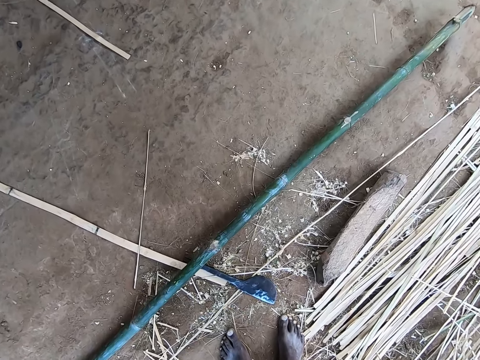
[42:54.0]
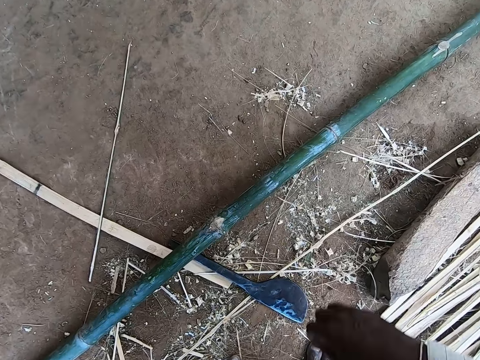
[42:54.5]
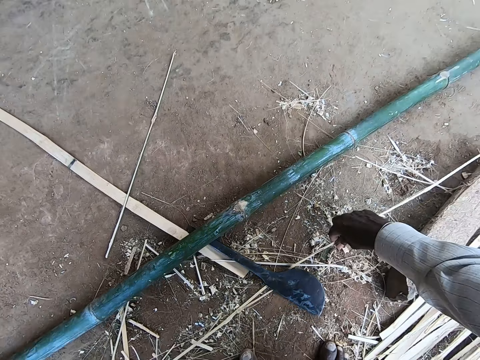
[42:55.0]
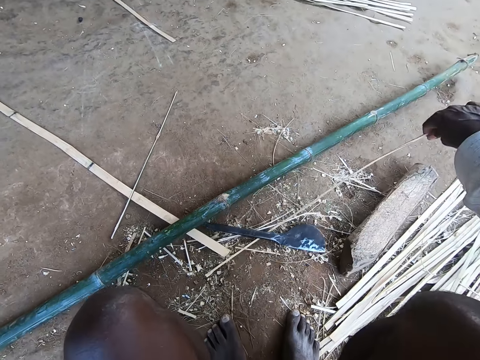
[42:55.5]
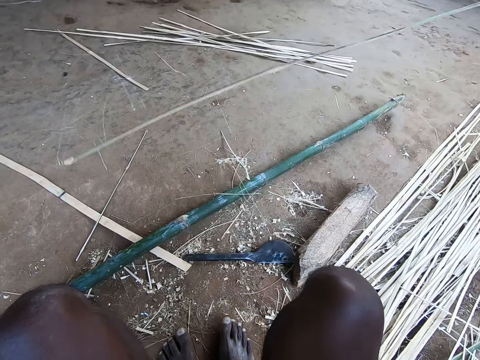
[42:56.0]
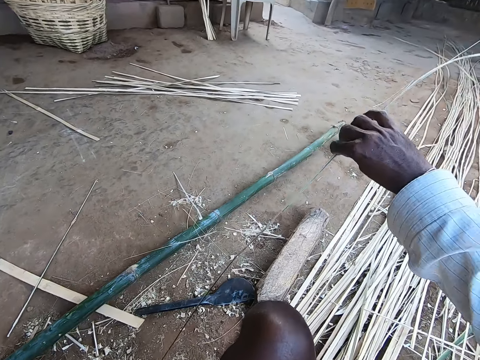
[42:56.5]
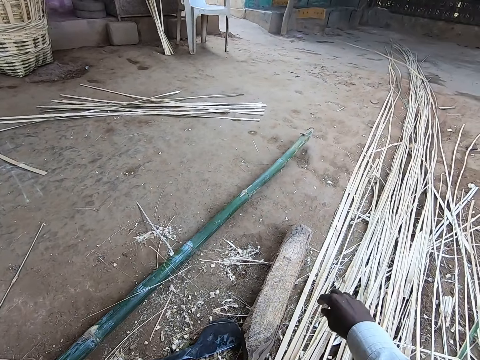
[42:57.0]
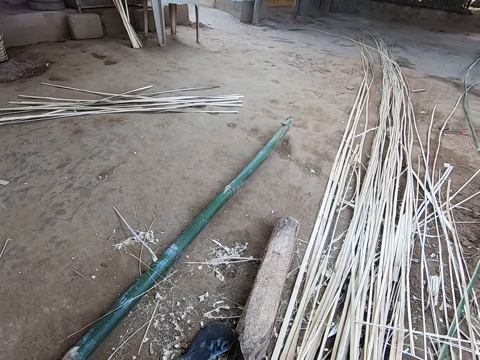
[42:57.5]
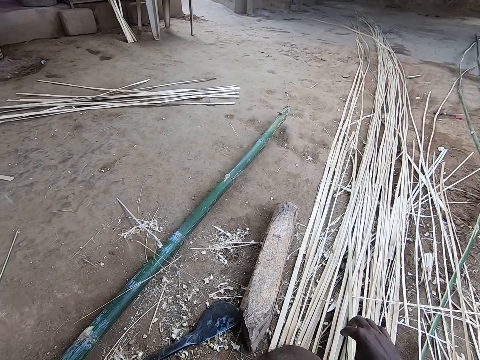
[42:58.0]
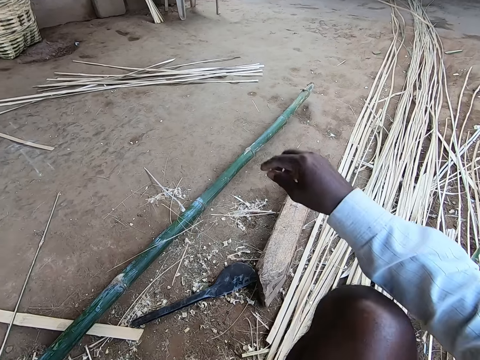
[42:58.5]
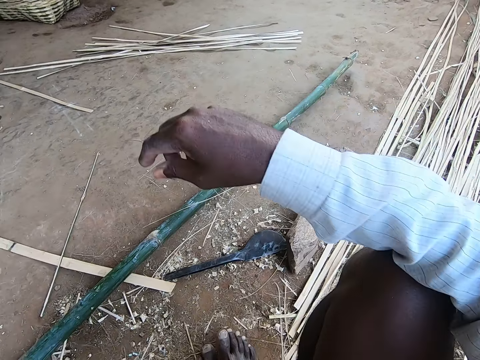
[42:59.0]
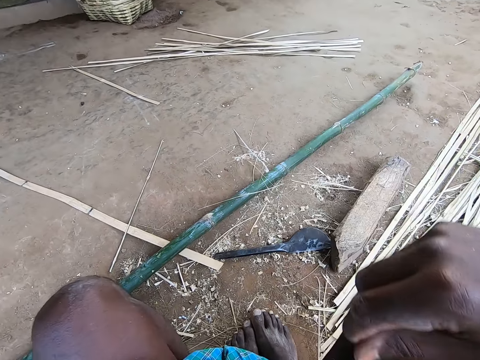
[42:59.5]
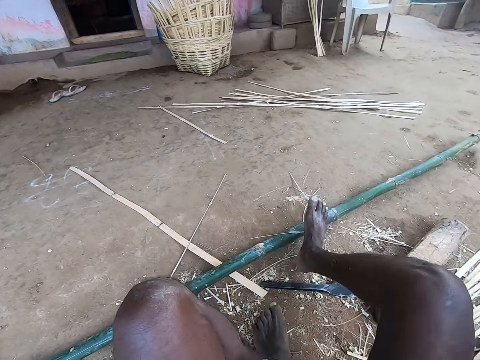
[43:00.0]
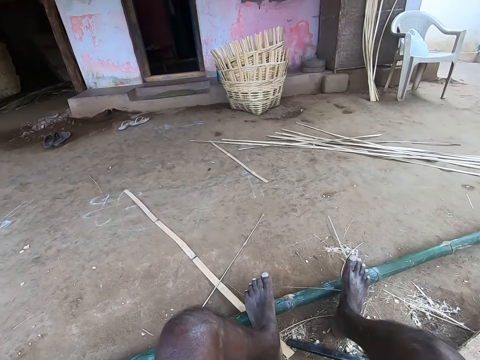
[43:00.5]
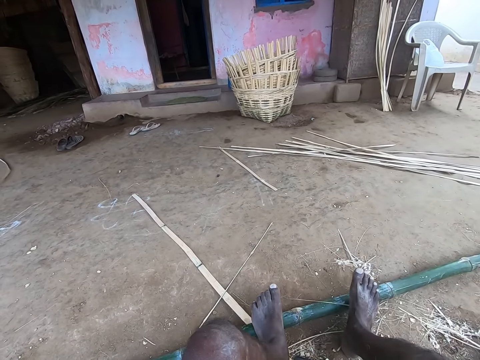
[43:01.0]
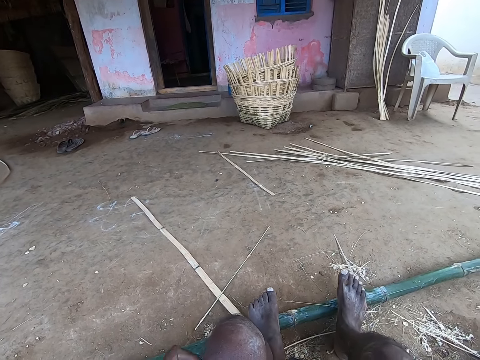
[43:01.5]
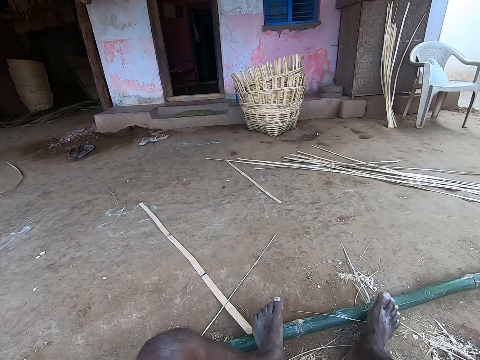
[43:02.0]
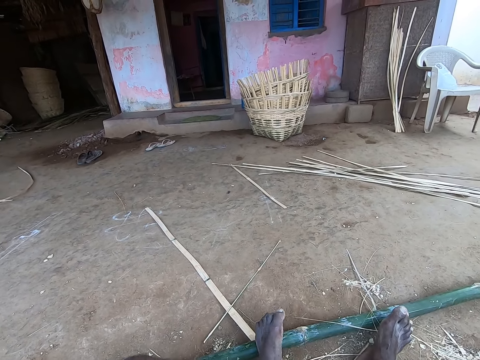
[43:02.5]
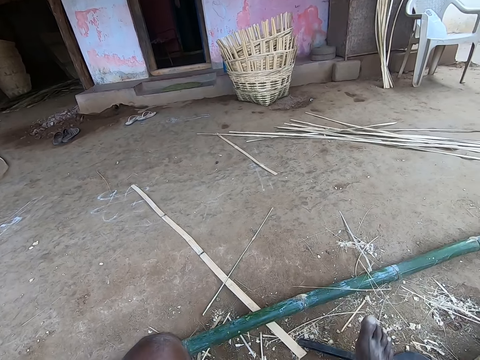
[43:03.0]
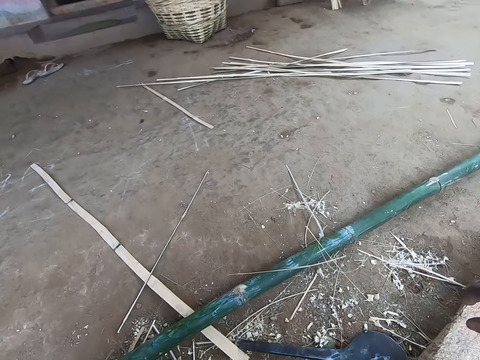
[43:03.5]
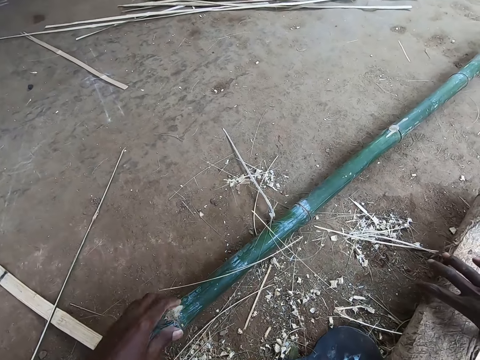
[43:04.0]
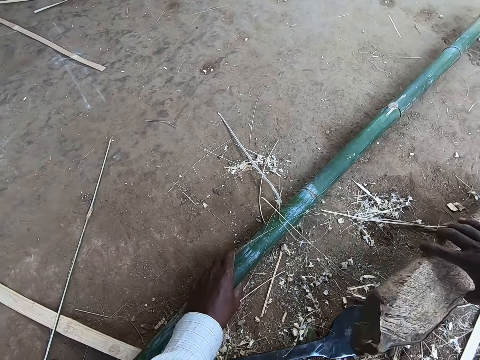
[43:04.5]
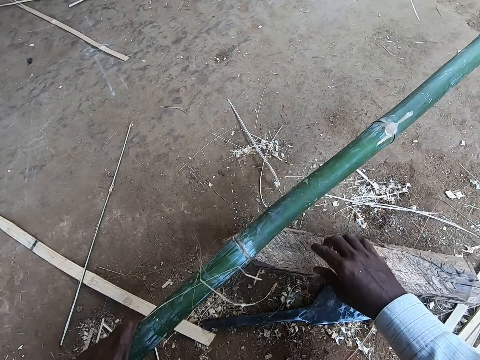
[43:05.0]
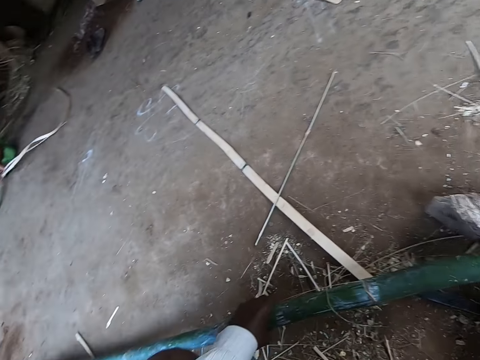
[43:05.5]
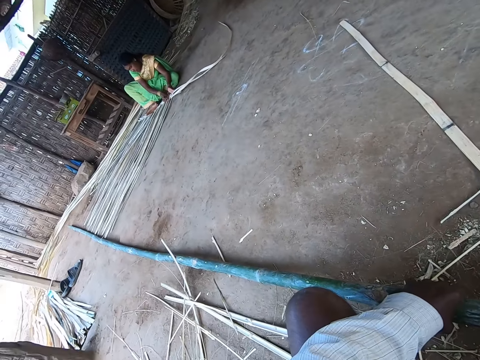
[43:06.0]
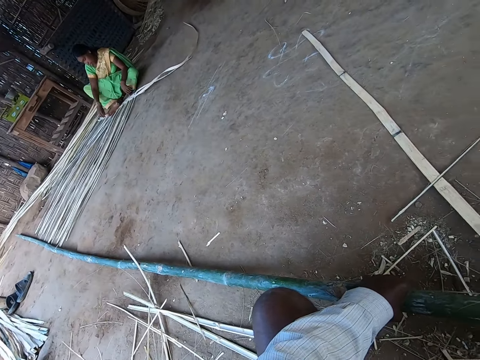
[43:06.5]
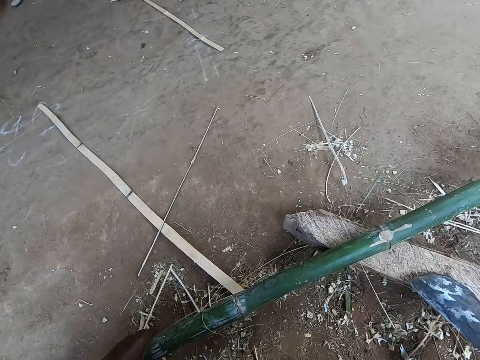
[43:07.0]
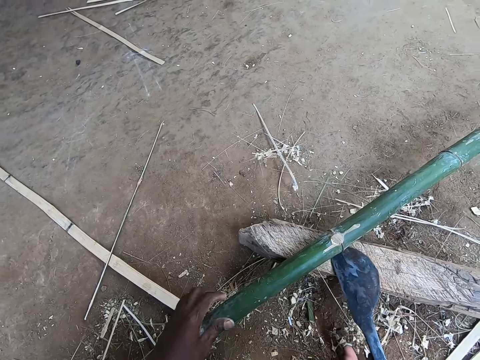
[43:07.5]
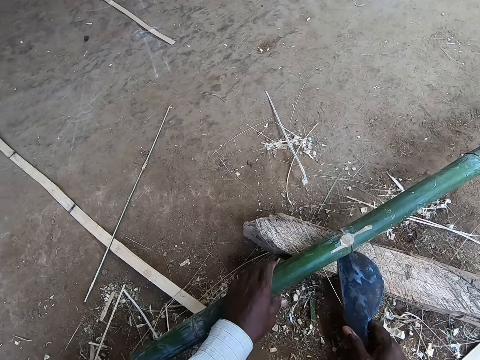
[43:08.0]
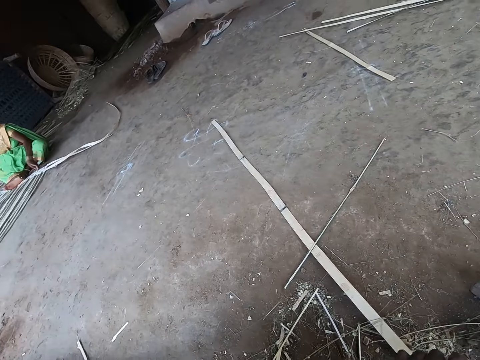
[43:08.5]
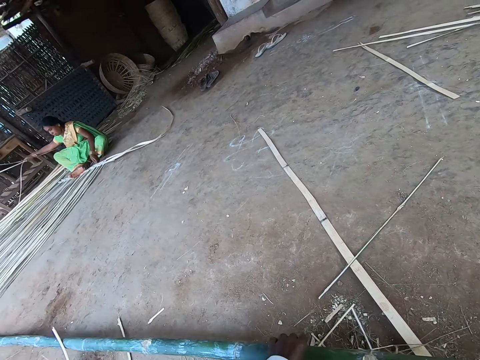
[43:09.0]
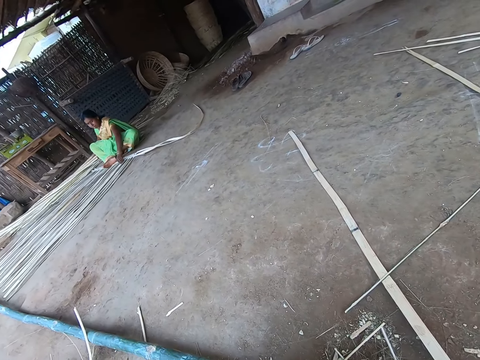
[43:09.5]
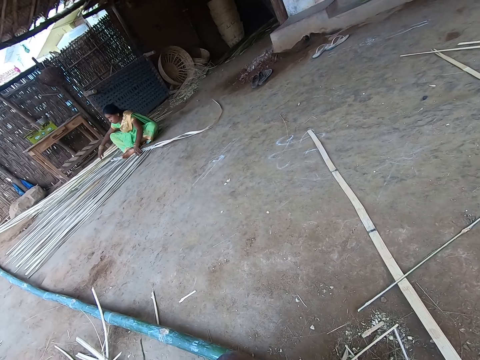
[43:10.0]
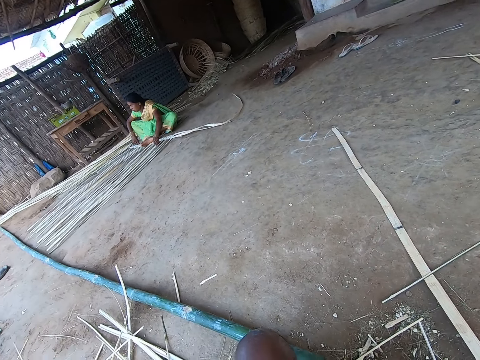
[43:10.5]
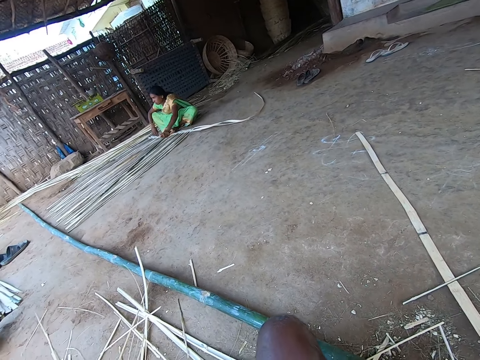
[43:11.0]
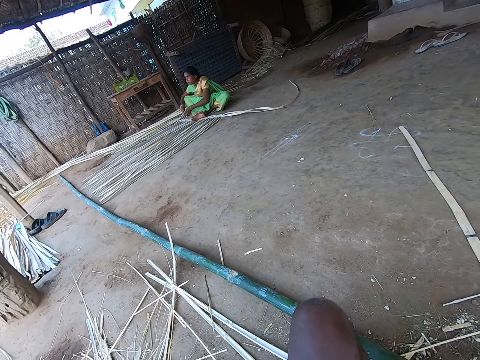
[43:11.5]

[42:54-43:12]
The camera wearer sits on the ground. He picks a bamboo strip from the ground with his right hand. He throws the stick on other sticks. He drops the bamboo strip on the ground with his right hand. He adjusts the sitting position. He steps on the bamboo stick with both legs. He takes his legs off the bamboo stick. He moves a piece of wood on the ground with his right hand. He lifts the bamboo stick from the ground with his left hand. He puts the wood below the bamboo stick. He drops the bamboo stick on the piece of wood with his left hand. A woman weaves the charpoy with both hands. The camera wearer looks around. The woman interacts with a man. The camera wearer moves the rapping iron on the piece of wood with his right hand. He holds the bamboo stick with his left hand. He holds the rapping iron with his right hand. He looks around. He moves the bamboo stick on the piece of wood with his left hand. The woman drops some bamboo strips on the ground with her right hand. The woman picks a bamboo strip from the ground with her left hand.

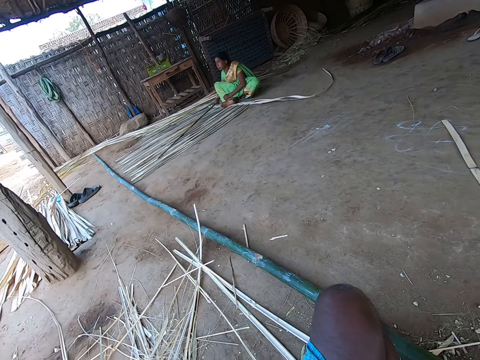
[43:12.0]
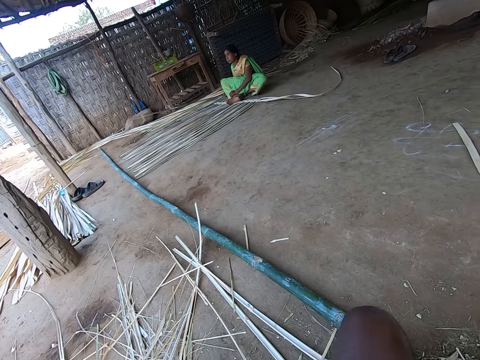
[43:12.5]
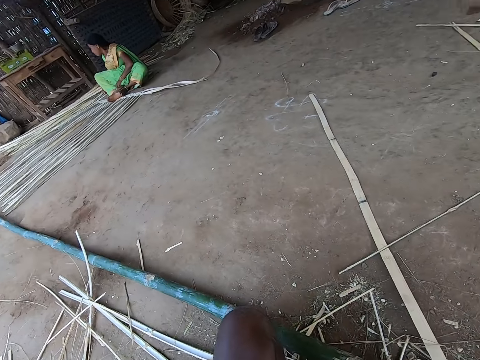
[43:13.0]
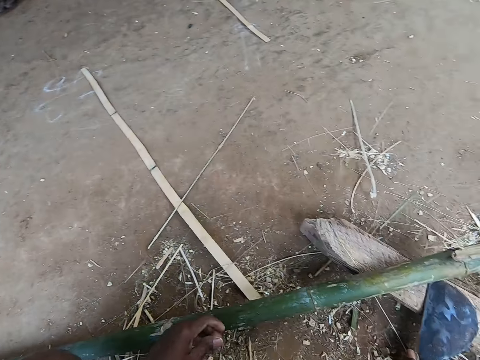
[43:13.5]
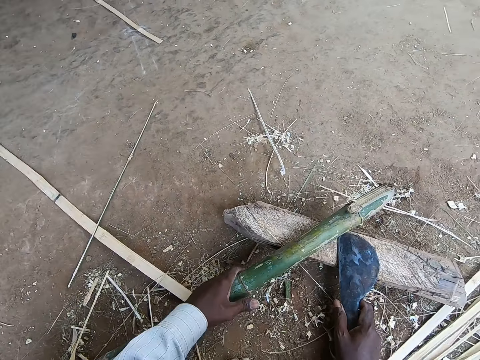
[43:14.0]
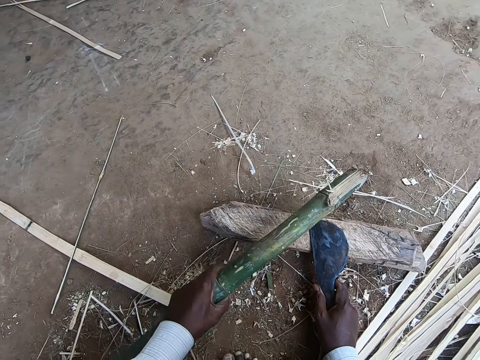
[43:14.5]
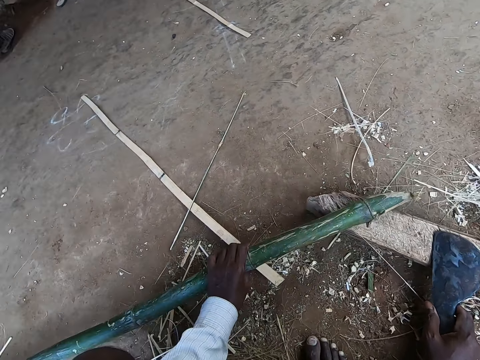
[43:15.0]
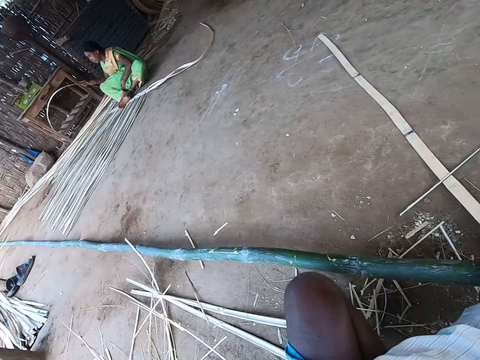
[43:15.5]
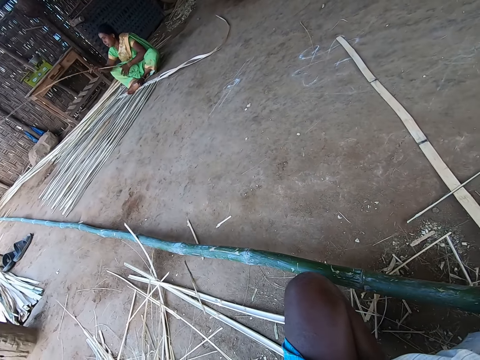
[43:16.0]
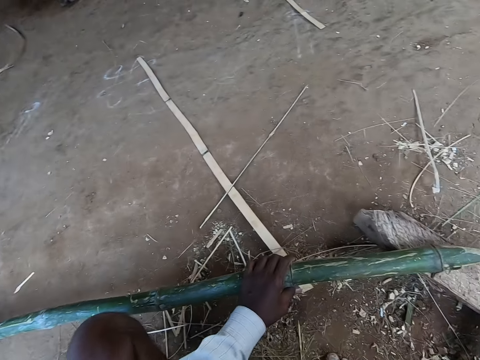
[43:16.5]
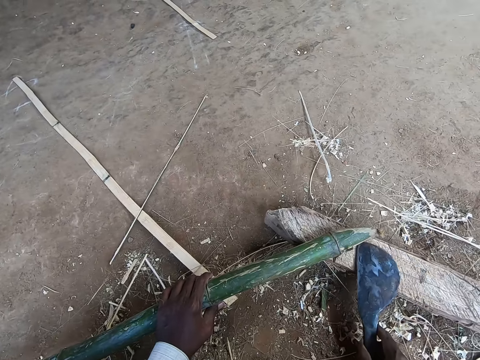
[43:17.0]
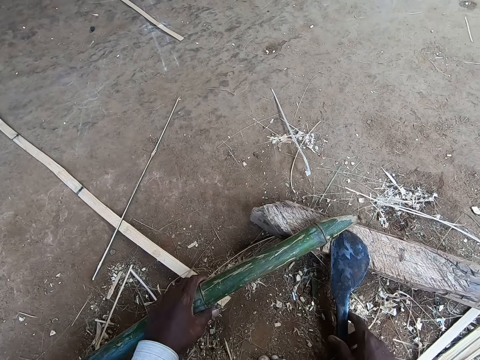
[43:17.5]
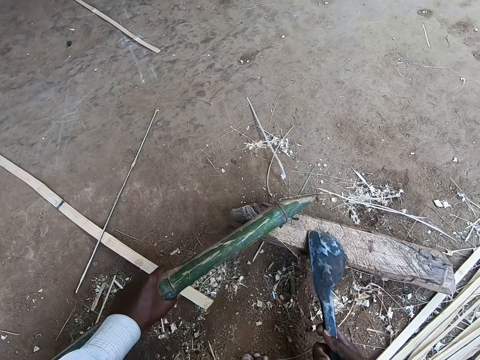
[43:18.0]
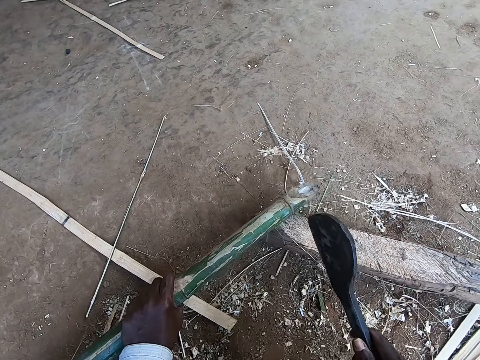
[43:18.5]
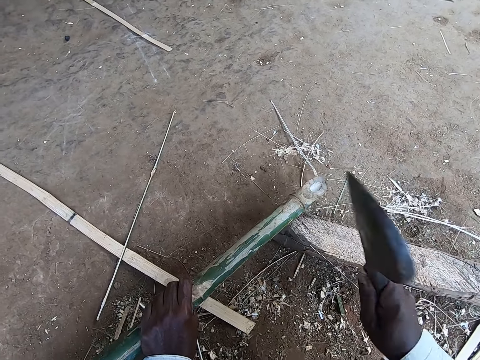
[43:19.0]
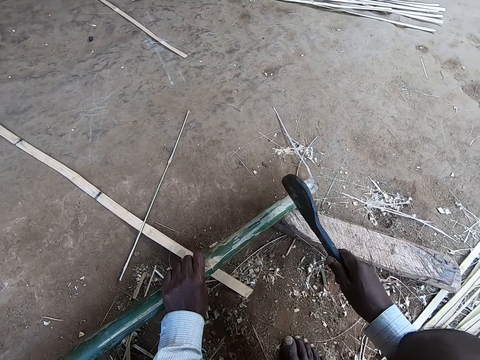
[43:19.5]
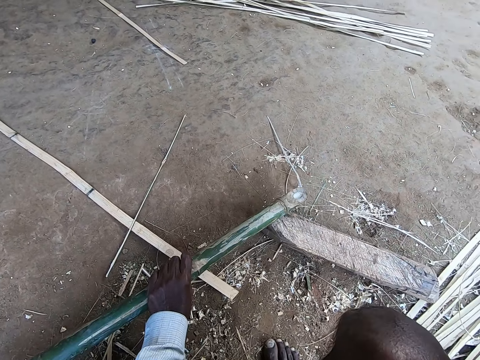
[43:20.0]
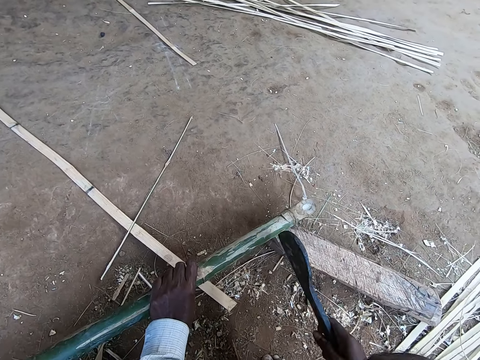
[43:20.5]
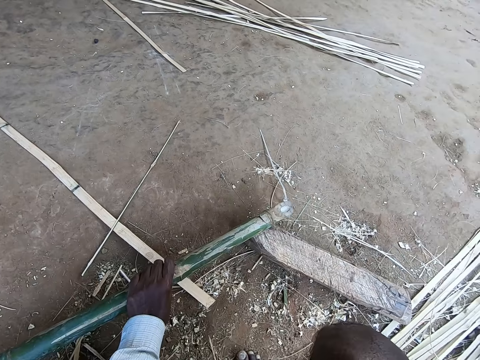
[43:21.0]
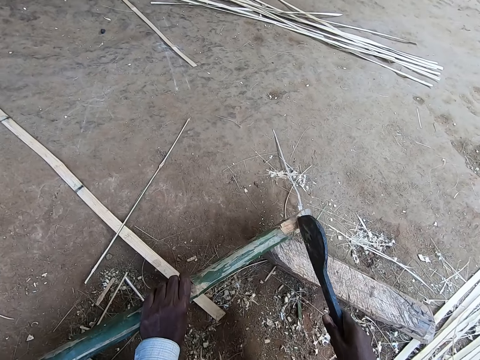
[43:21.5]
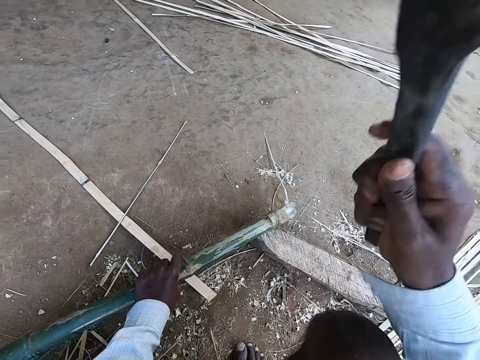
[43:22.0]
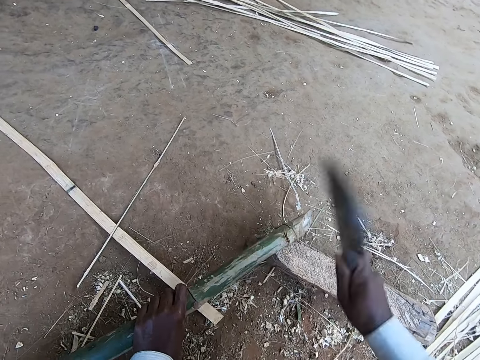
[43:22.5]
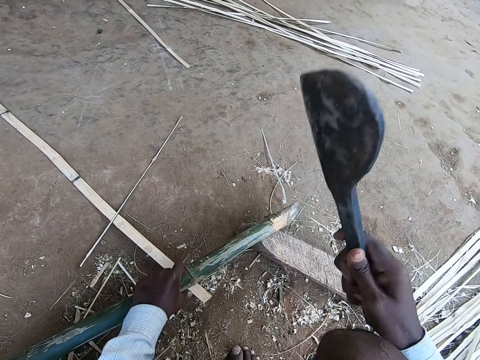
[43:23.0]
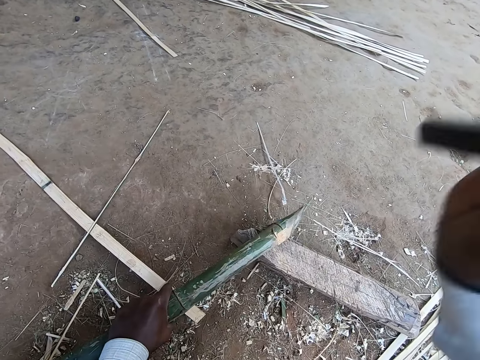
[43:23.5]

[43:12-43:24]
The woman passes the bamboo strip from her left hand to her right hand. The camera wearer moves the bamboo stick on the piece of wood with his left hand. He lifts the bamboo stick with his left hand. He picks the rapping iron from the piece of wood with his right hand. He cuts the bamboo stick with the rapping iron in his right hand.
